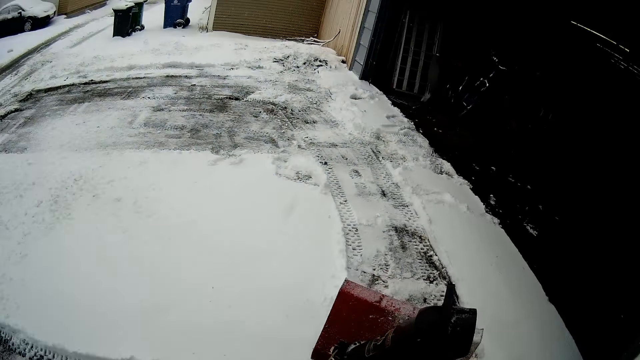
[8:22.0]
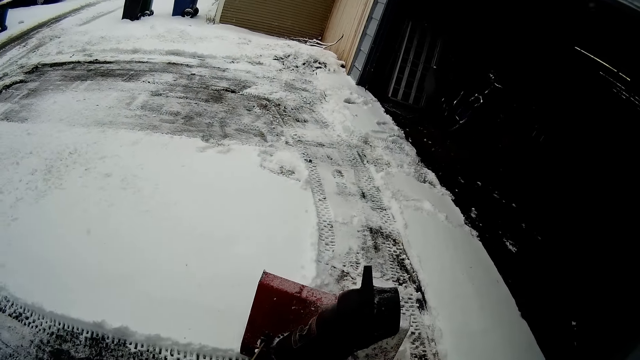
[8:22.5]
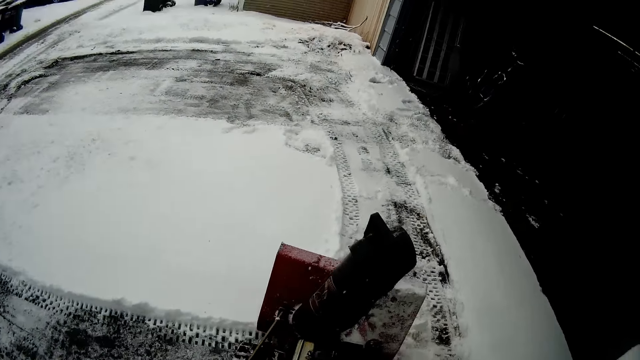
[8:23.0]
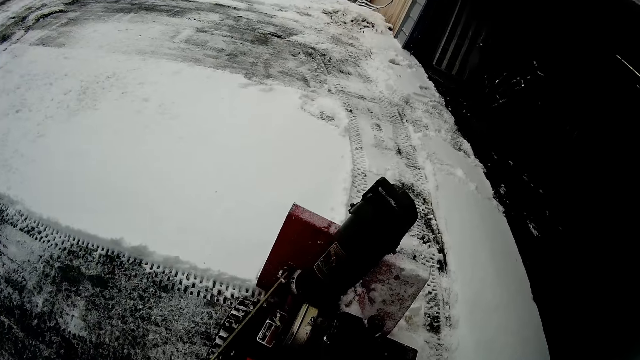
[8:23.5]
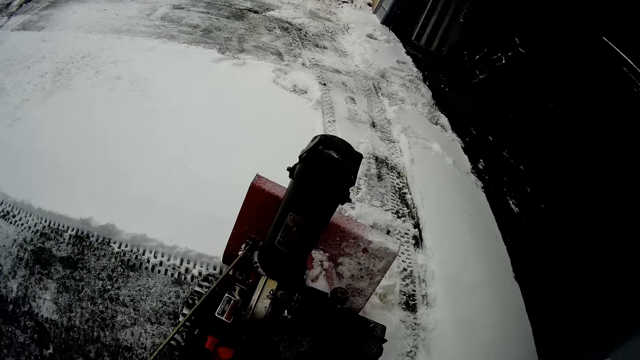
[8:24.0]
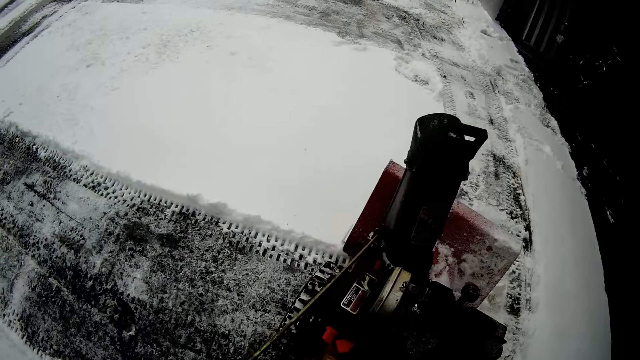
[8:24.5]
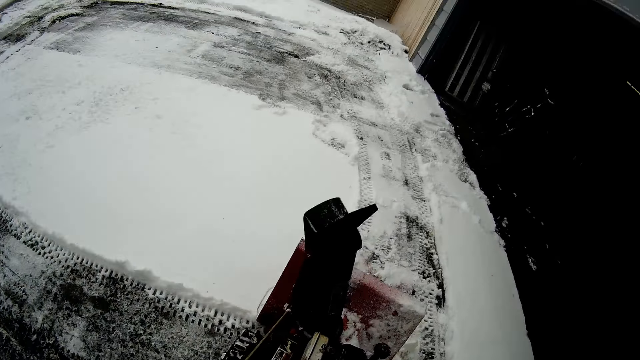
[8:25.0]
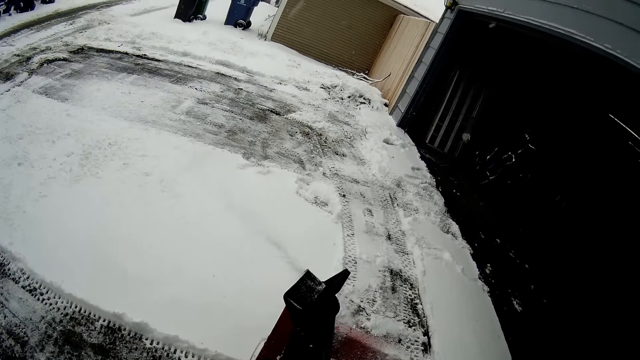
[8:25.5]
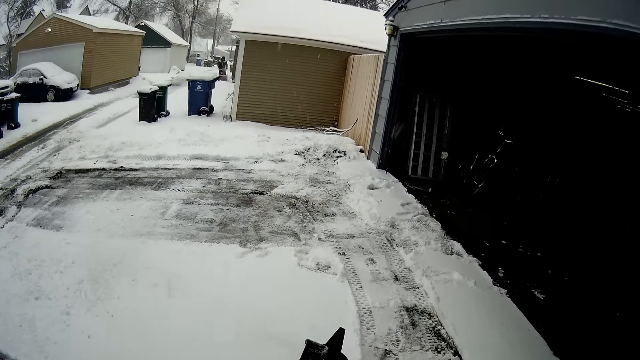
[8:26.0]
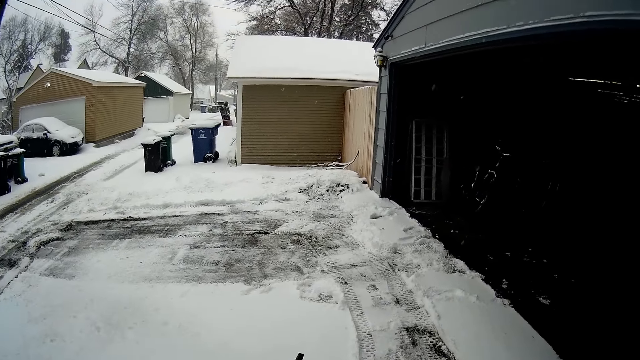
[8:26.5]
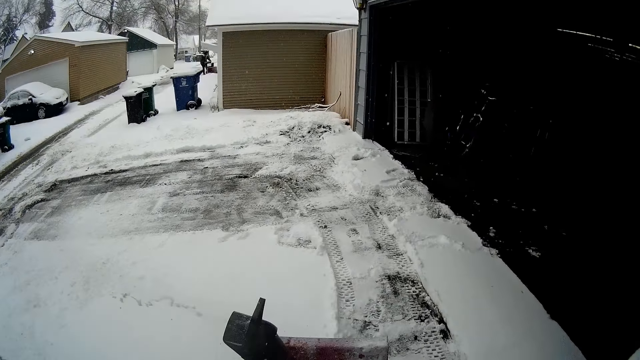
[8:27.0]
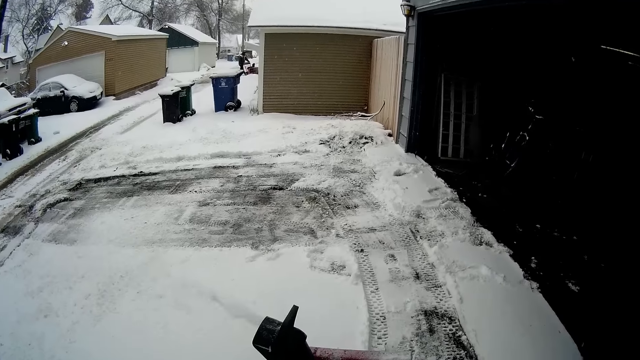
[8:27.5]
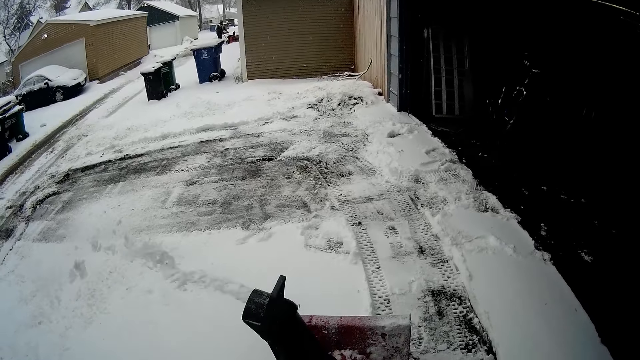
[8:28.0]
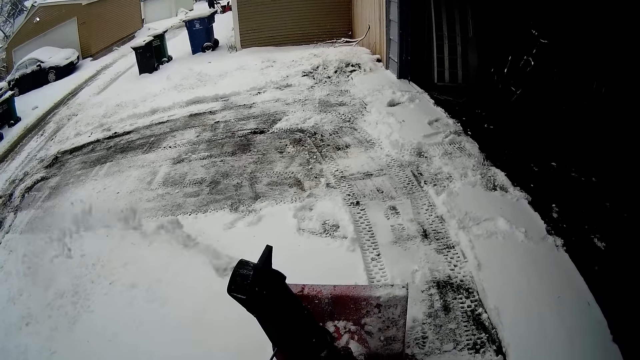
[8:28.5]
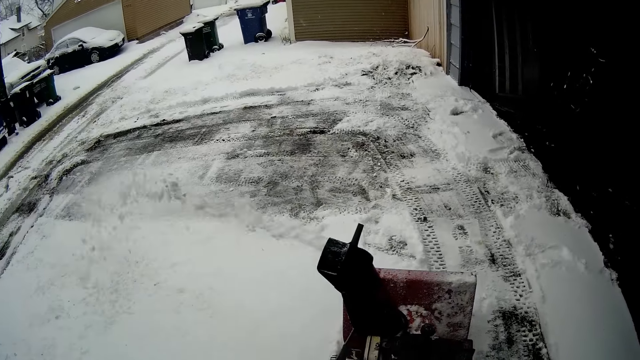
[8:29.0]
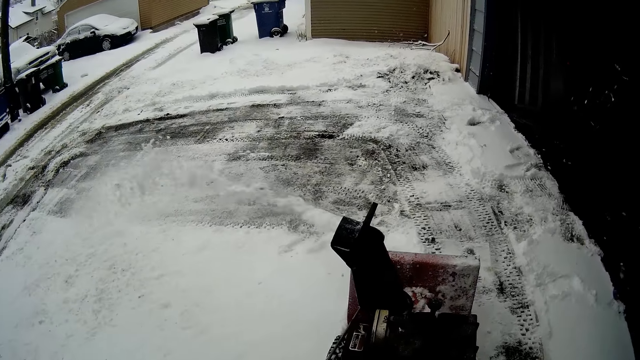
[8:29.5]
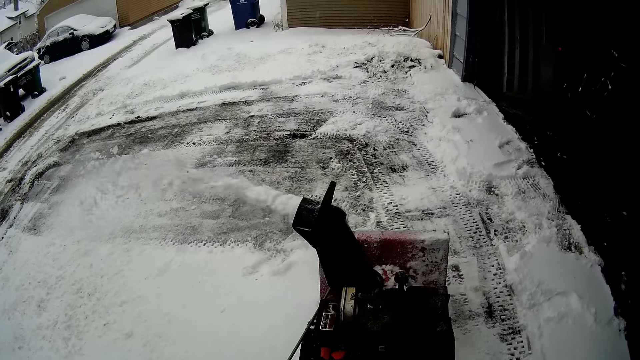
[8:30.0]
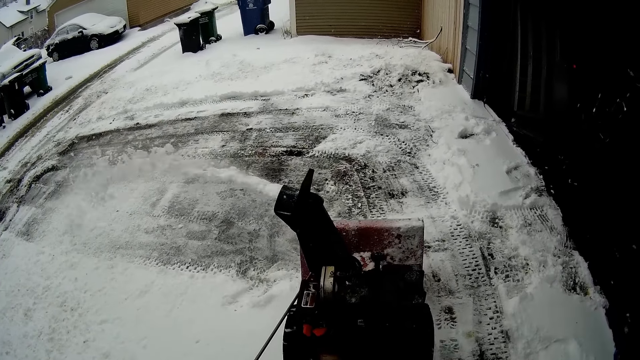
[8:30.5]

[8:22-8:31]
The camera wearer turns around the area. They blow snow with a snow mini skid.

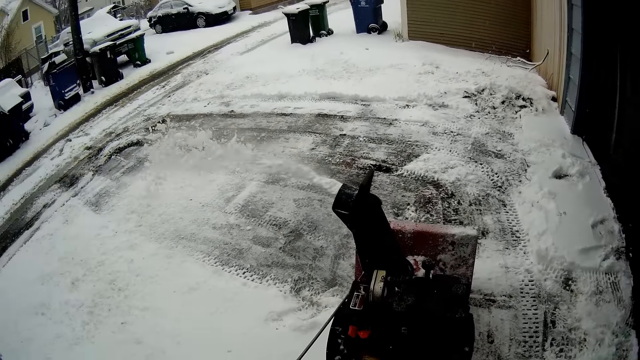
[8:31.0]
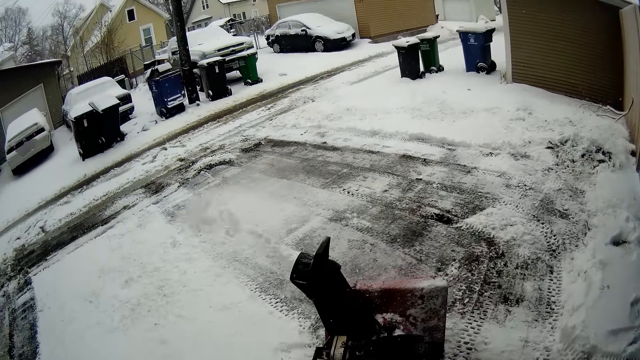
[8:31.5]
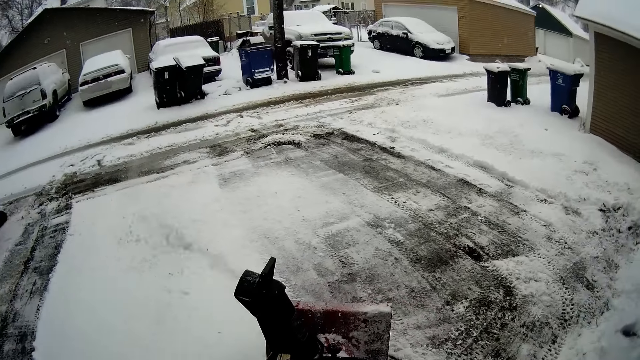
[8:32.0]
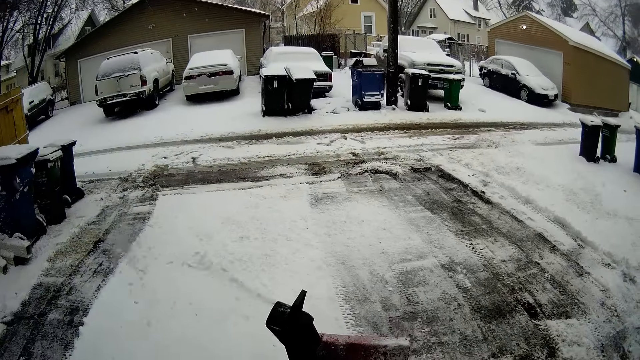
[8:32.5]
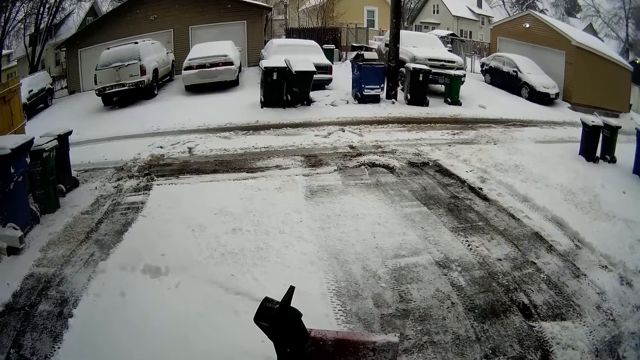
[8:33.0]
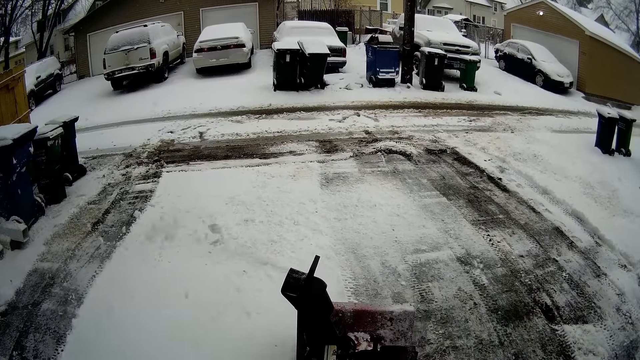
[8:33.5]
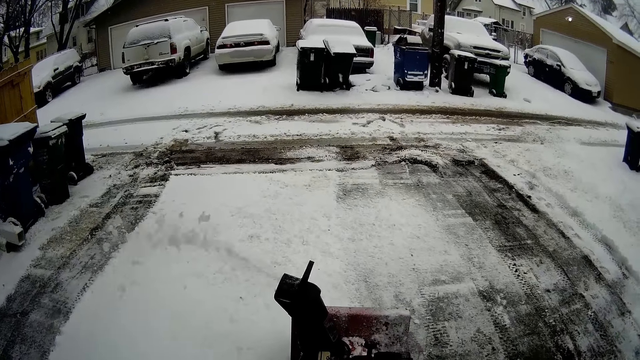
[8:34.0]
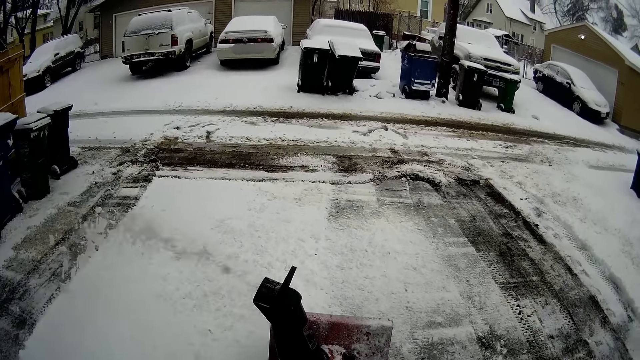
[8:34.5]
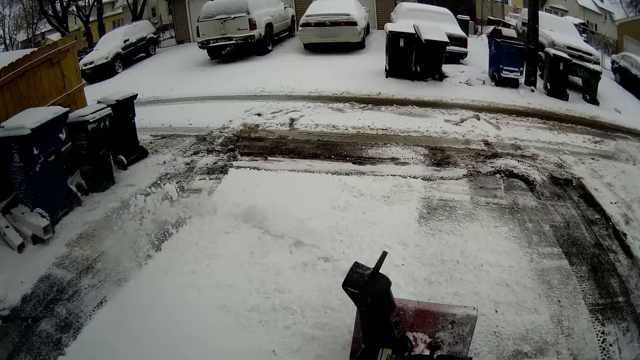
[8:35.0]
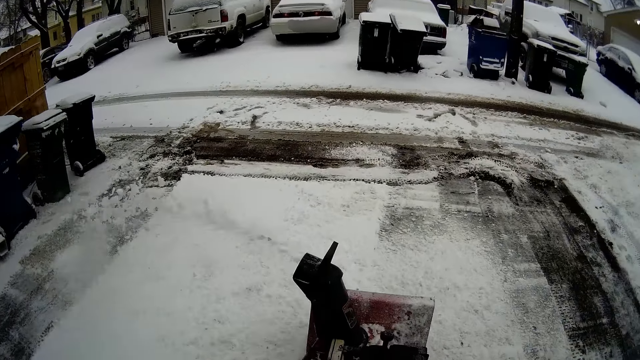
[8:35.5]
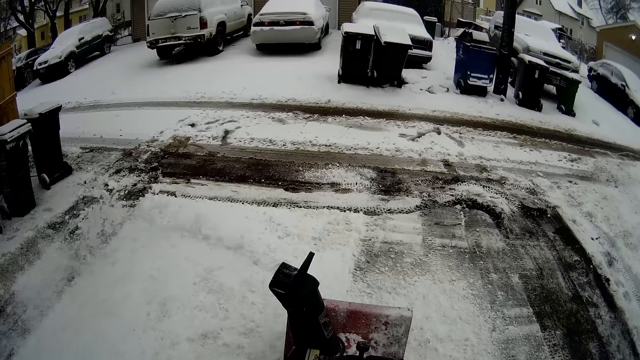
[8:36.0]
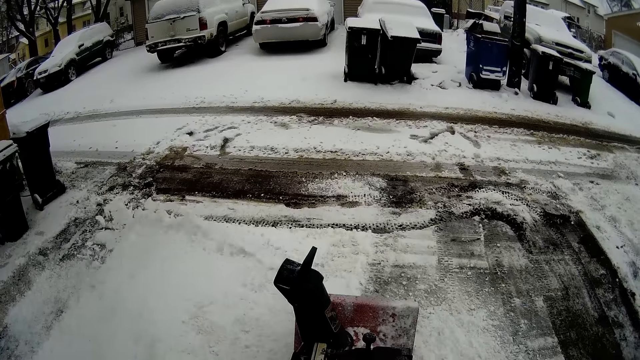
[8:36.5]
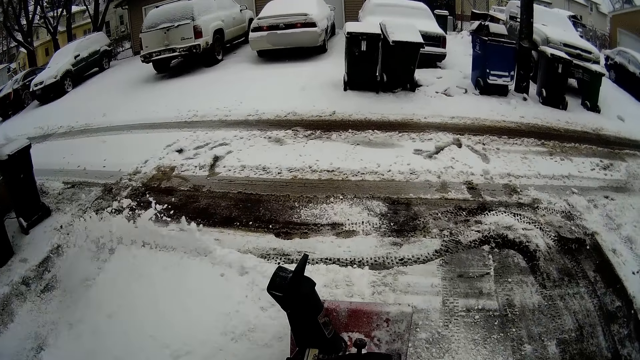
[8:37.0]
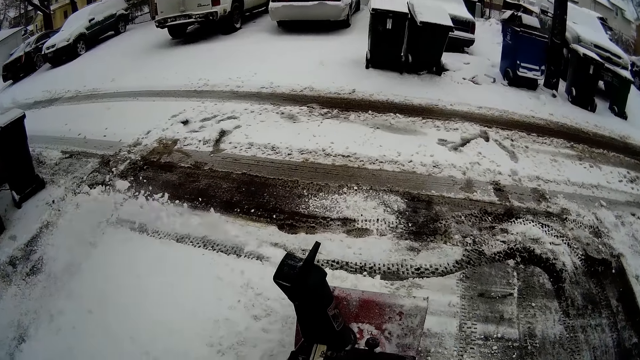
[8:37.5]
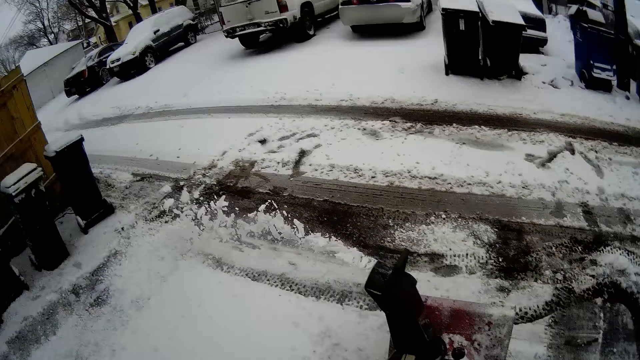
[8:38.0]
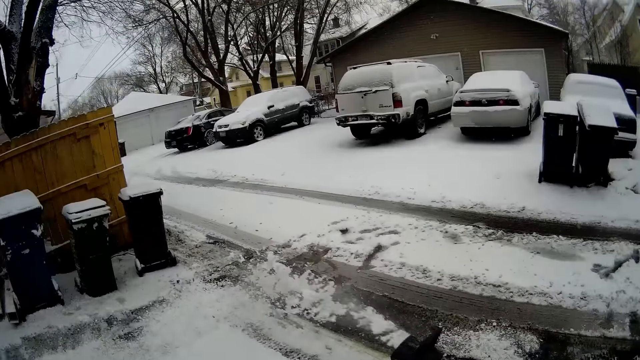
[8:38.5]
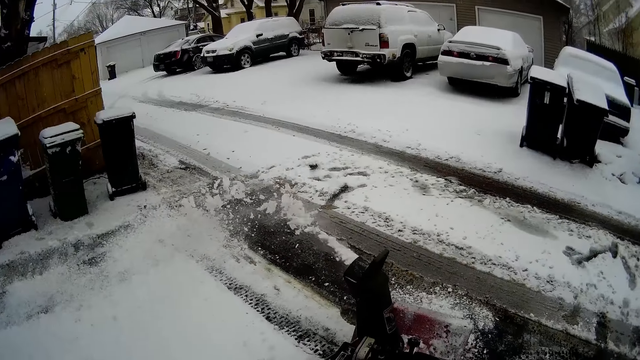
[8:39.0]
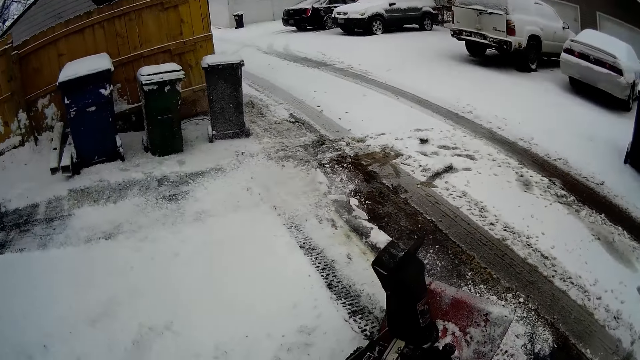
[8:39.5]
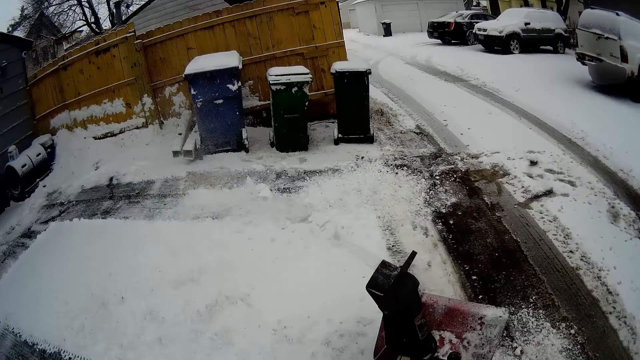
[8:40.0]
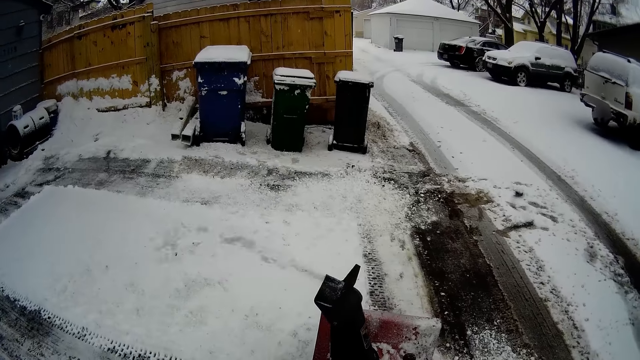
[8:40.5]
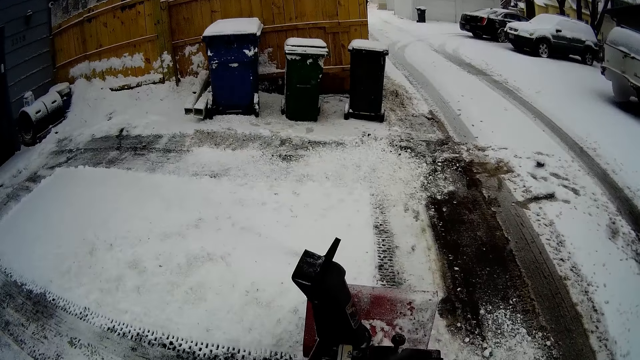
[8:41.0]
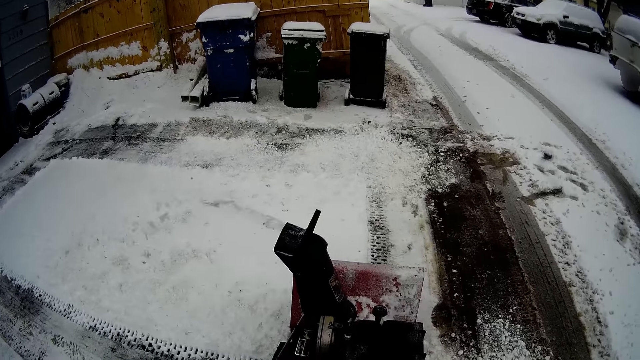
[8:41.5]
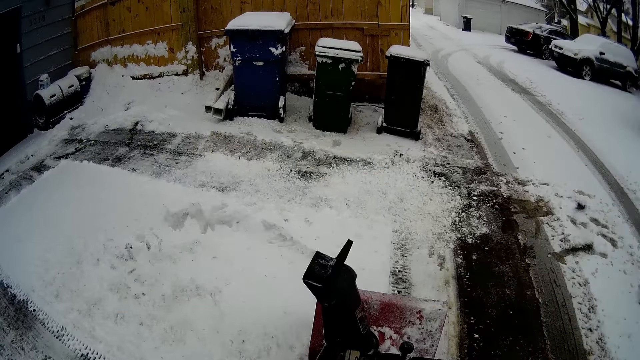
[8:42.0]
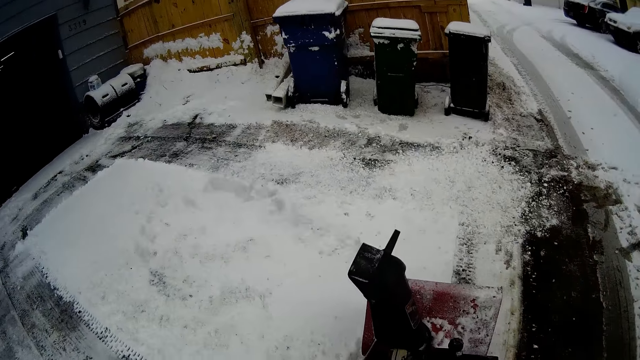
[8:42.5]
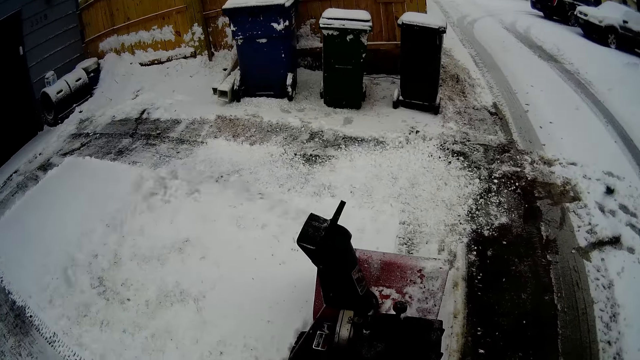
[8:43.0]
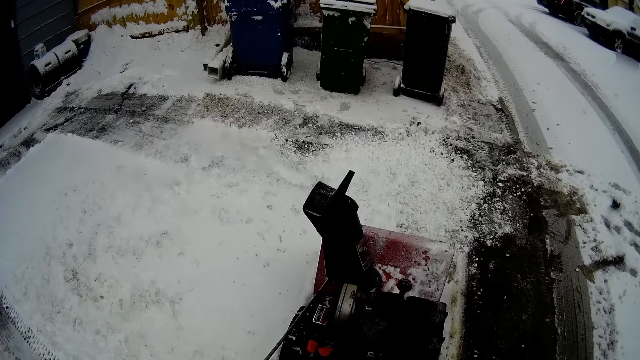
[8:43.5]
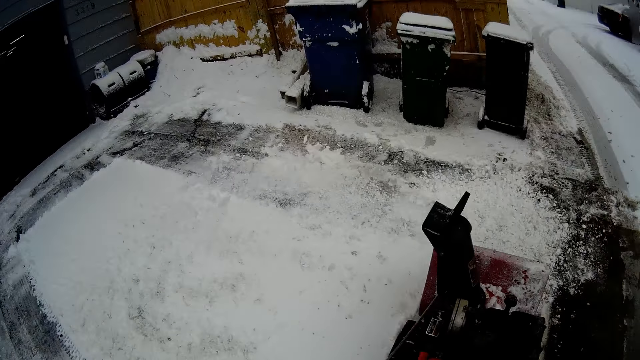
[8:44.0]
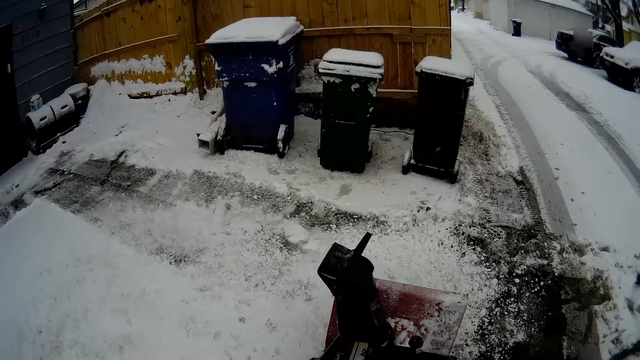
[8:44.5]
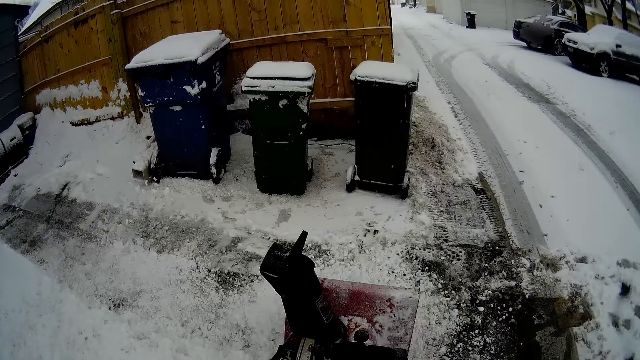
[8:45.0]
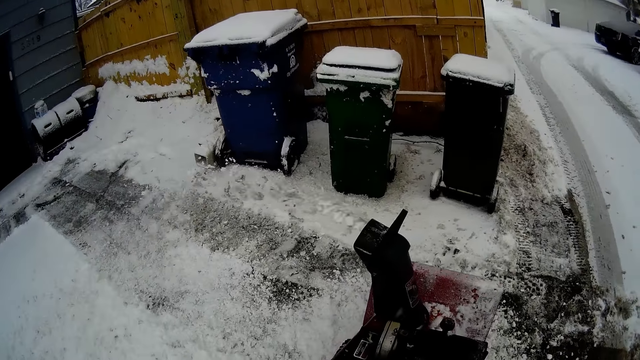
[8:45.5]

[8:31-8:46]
The camera wearer turns around with a snow mini skid. They blow snow with the snow mini skid. They turn around the area. They blow snow with the snow mini skid.
